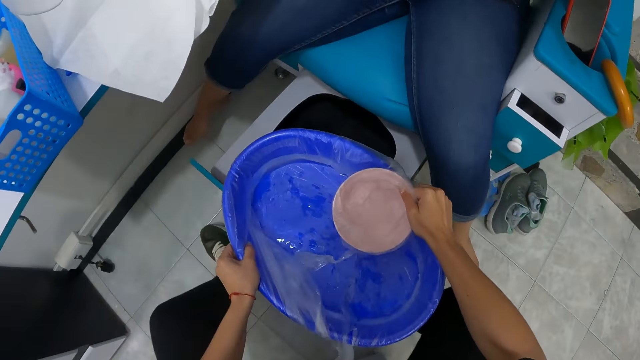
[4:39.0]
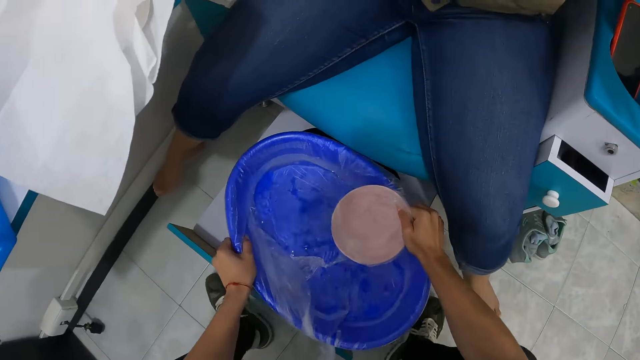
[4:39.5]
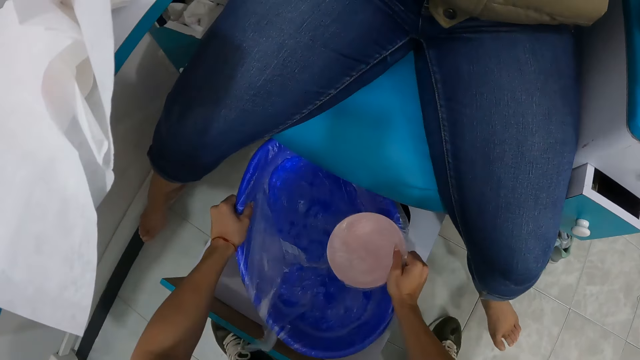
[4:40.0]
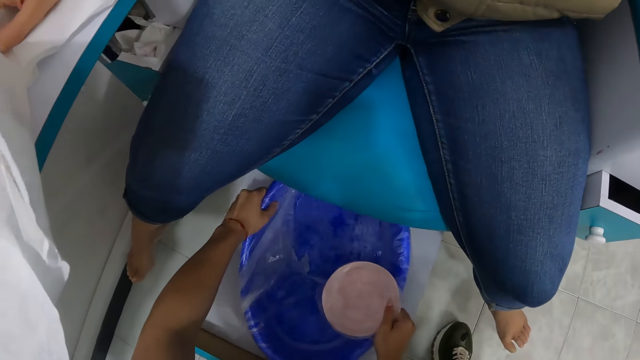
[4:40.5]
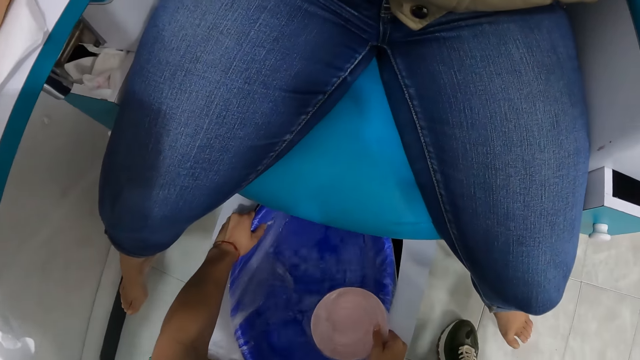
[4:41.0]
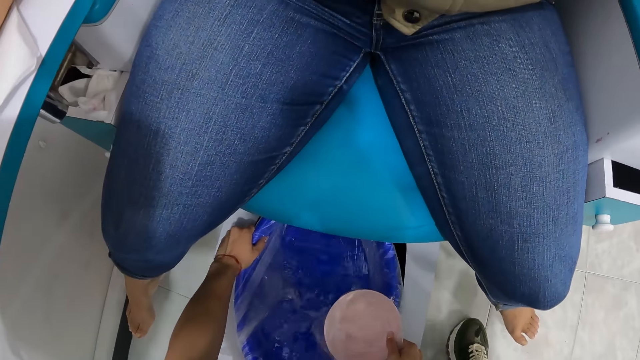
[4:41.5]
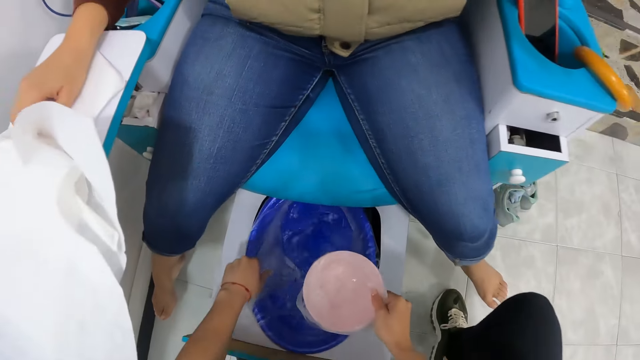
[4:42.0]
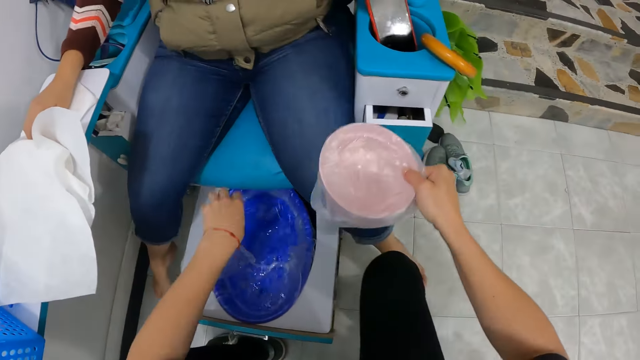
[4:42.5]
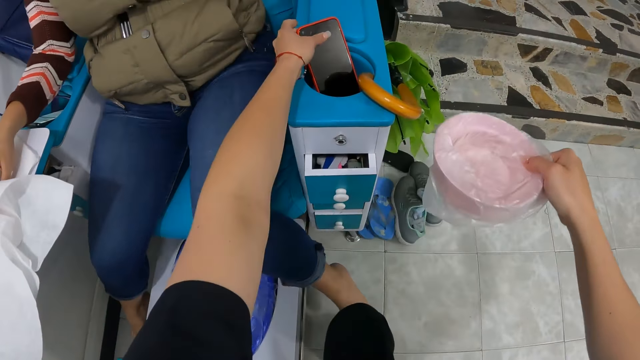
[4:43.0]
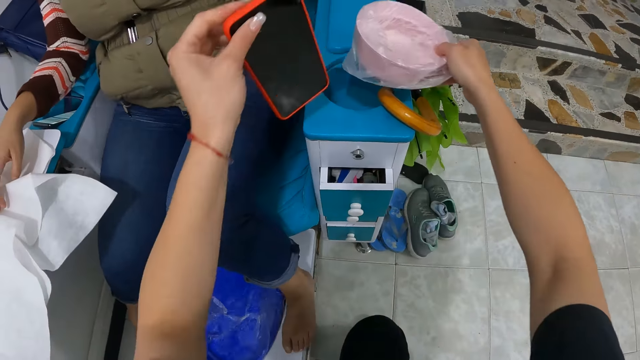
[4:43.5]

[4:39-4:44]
The camera wearer drops the big bowl wrapped with the polythene bag on the drawer below the chair with both hands. She moves the bowl. She picks a phone from the chair arm with her left hand.

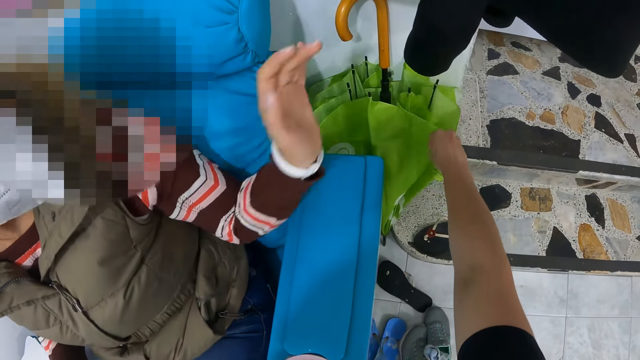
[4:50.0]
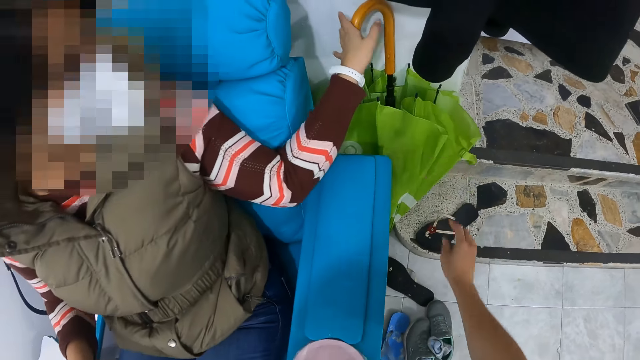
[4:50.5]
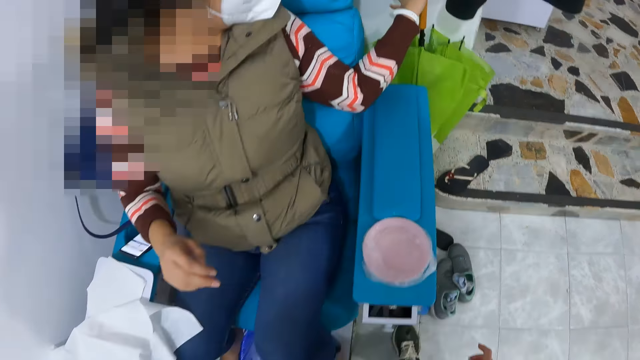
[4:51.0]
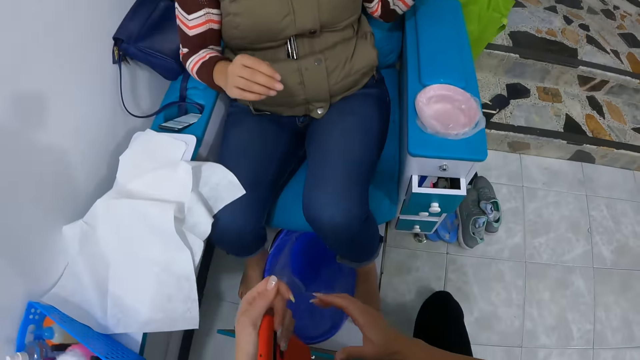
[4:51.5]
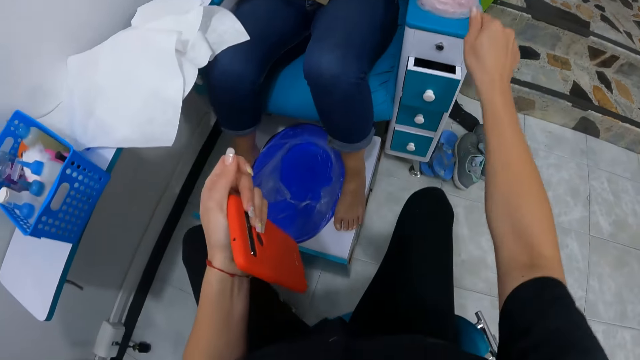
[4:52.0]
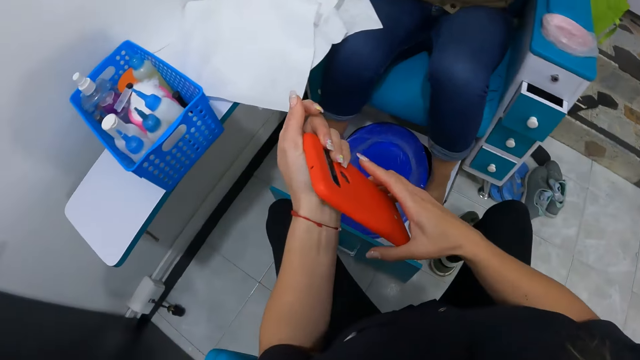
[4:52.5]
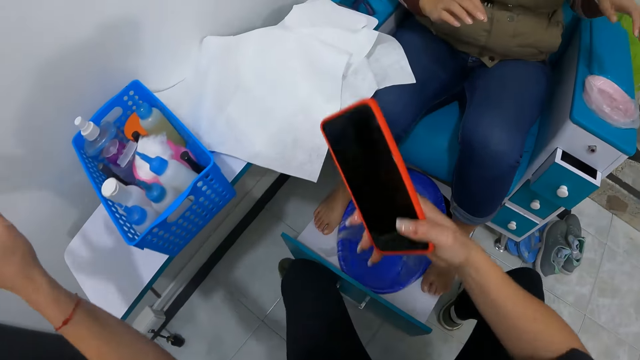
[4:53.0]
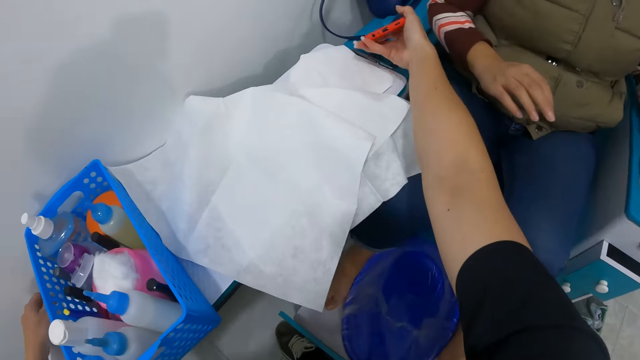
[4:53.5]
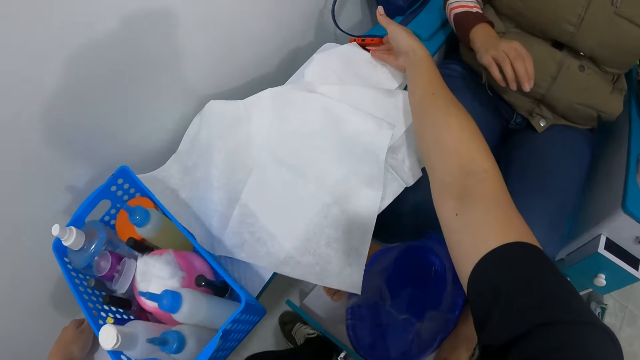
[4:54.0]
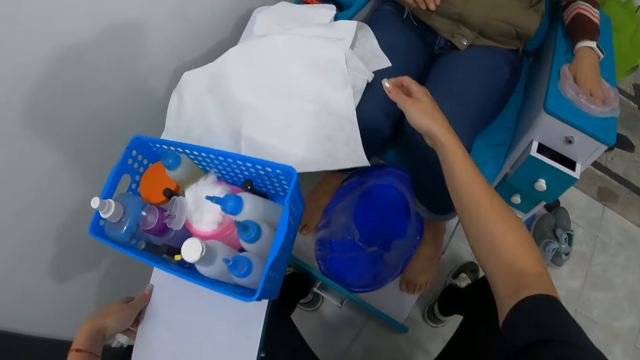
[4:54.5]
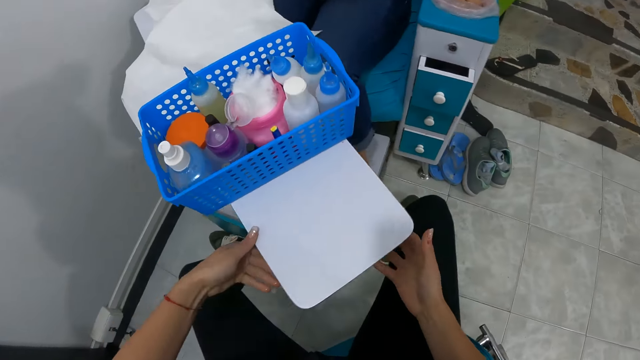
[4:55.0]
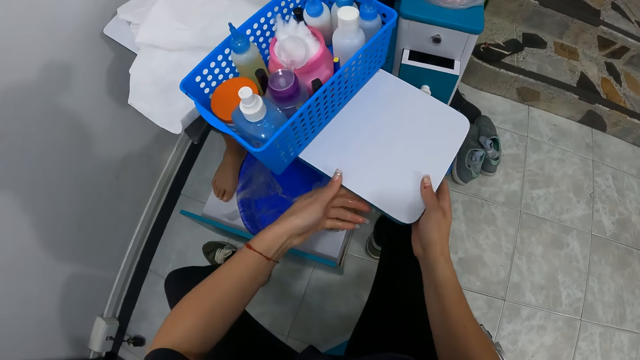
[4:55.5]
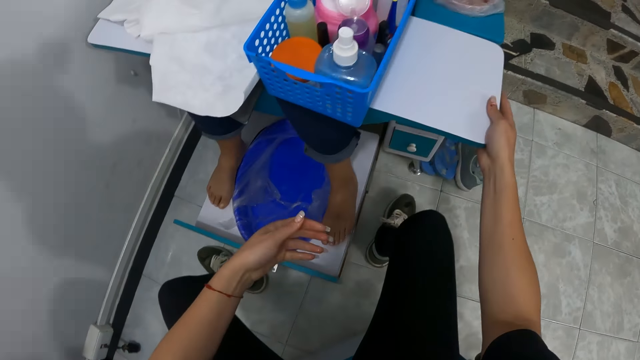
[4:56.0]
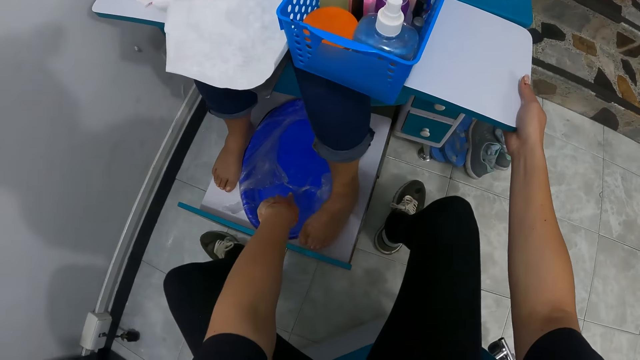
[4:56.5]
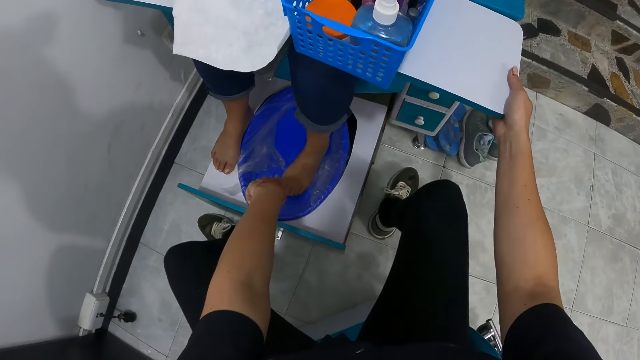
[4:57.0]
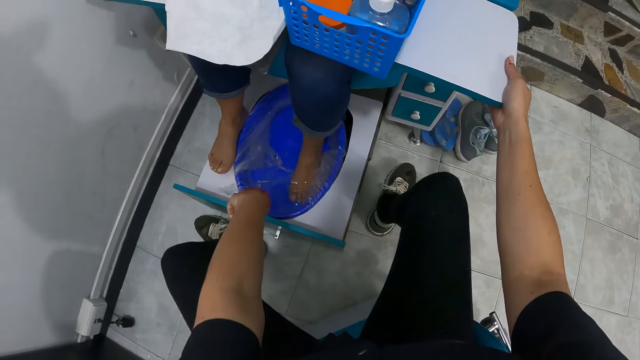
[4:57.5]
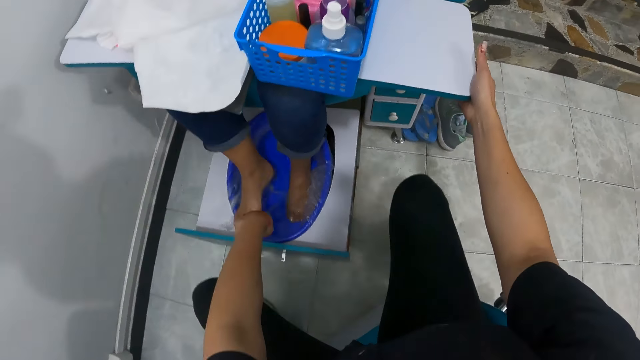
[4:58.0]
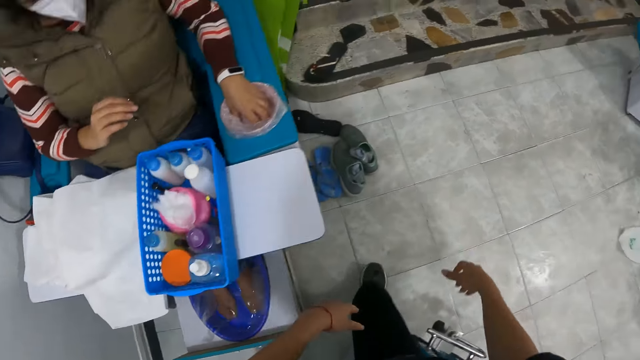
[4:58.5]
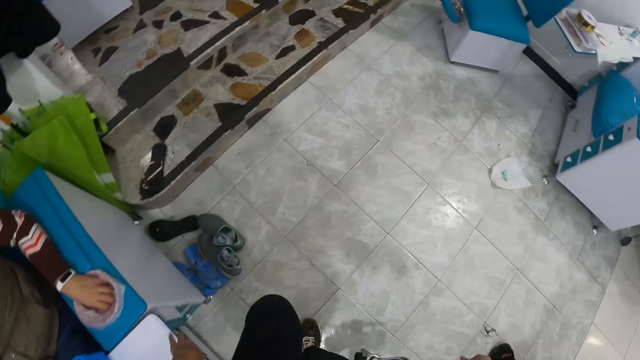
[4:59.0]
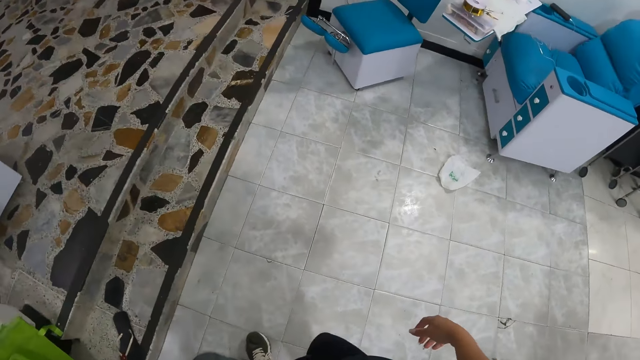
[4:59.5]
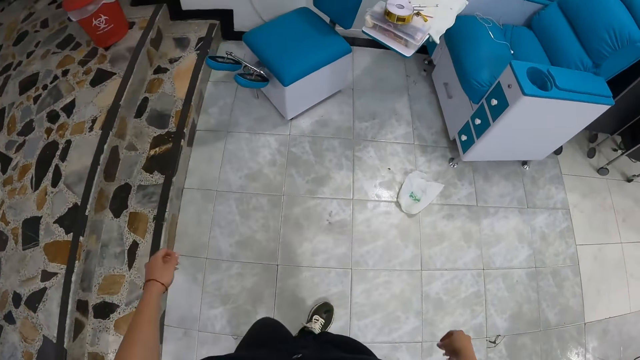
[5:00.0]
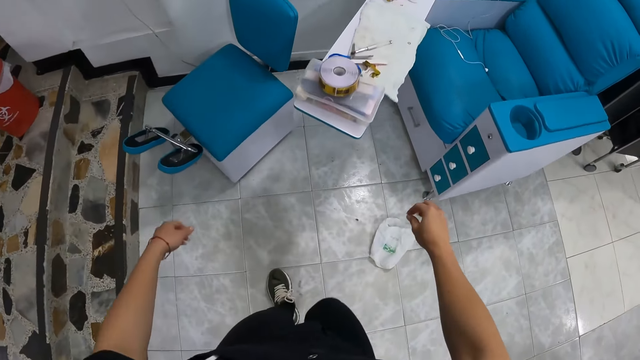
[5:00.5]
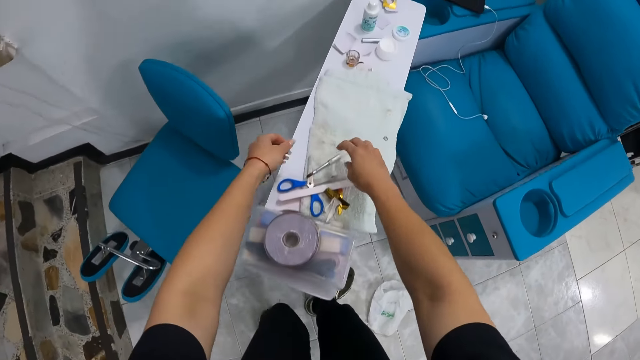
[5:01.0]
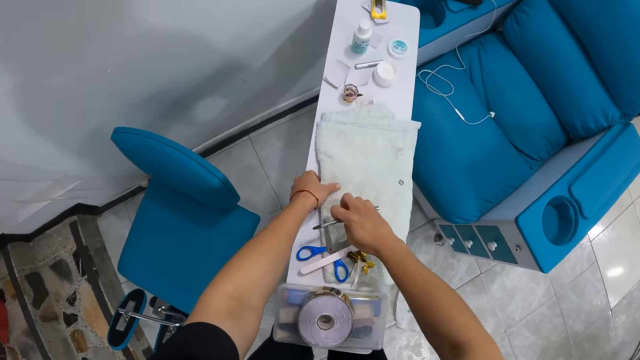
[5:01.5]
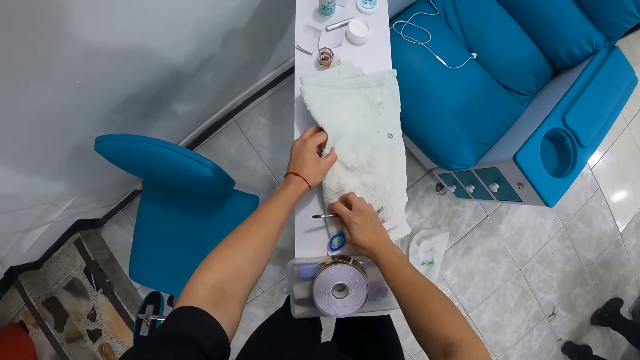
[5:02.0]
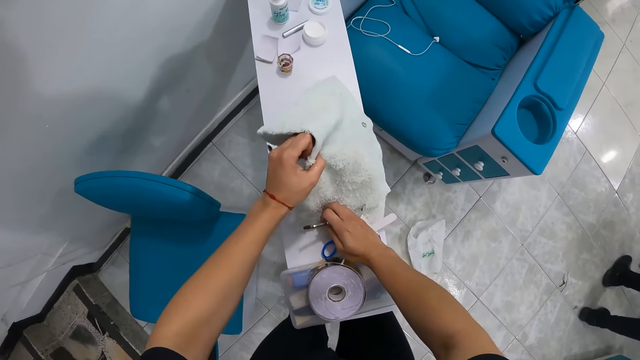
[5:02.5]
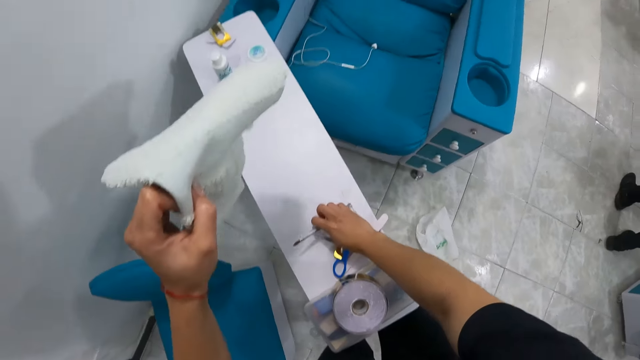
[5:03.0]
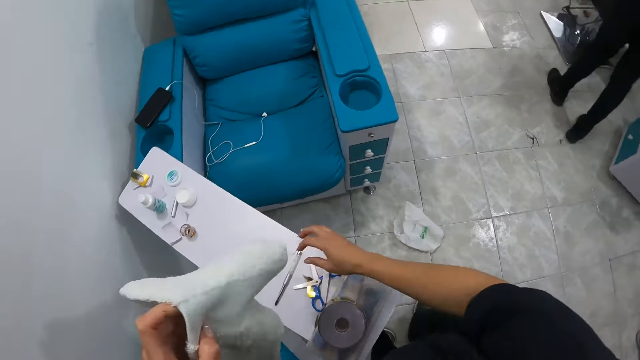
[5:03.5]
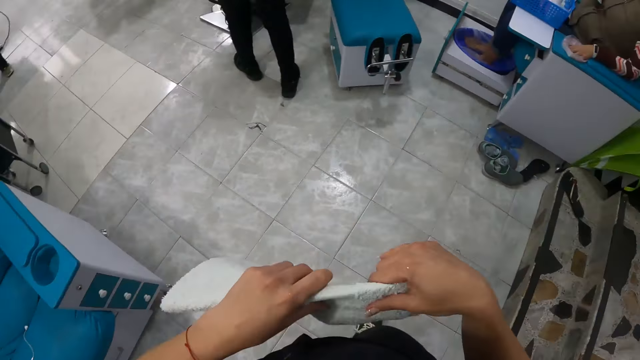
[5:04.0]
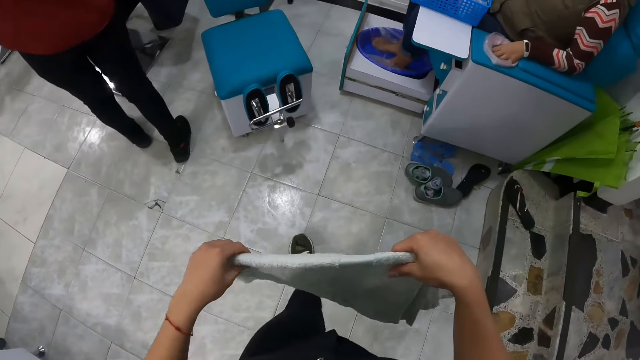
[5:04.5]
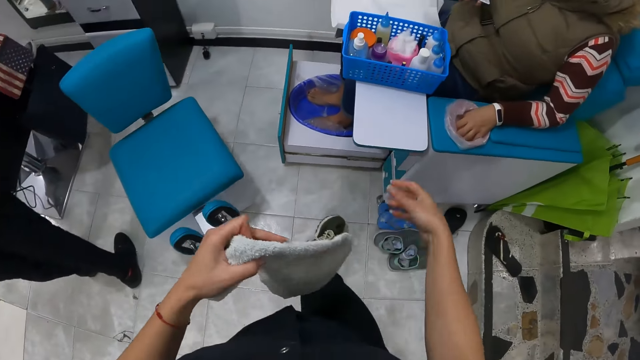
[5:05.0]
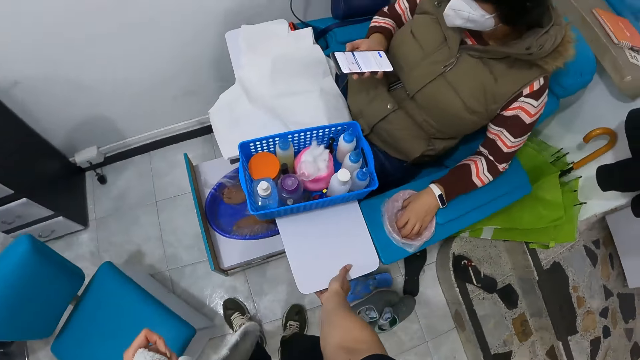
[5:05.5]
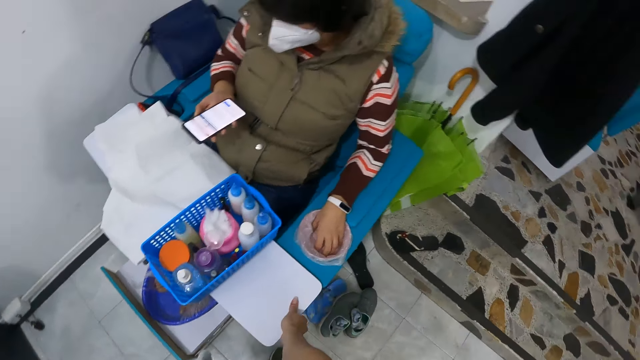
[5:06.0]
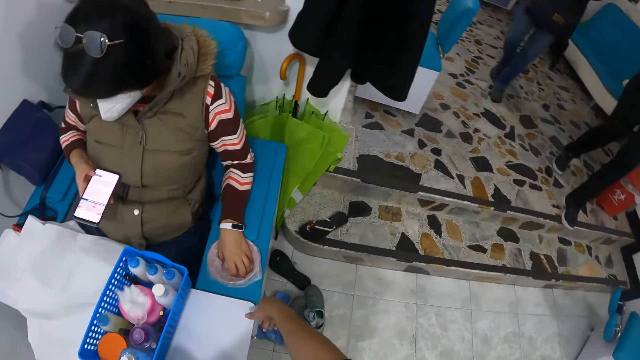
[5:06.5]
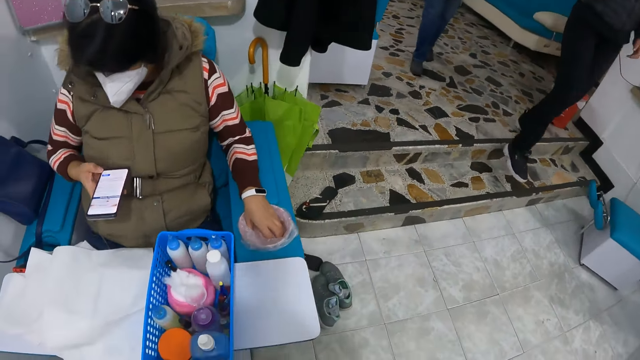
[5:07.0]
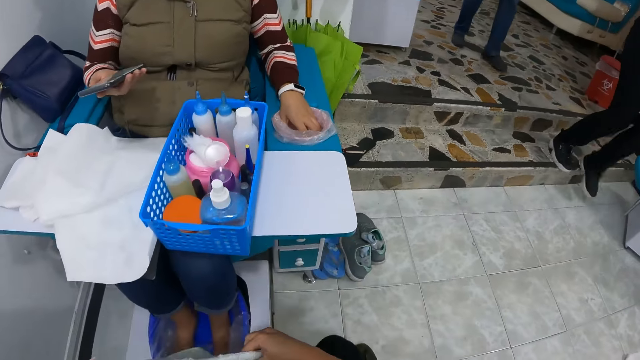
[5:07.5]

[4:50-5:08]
The woman places her left hand on the umbrella. The camera wearer stares at the phone. She switches the phone from her left hand to her right hand. She places her left hand on a table. She drops the phone in her right hand in a bowl holder on the armrest of the chair. She moves the table with her left hand. She holds the table with both hands. She sets the table. She removes her left hand from the table. She dips her right finger in the bowl of water. The woman dips her left leg in the bowl of water. She dips her right leg in the bowl of water. The camera wearer walks around the shop. She picks a brush from the table with her right hand. She picks a towel from the table with her left hand. She places her right hand on a scissors on the towel. She places her right hand on a file on the towel. She drops the brush in her right hand on the table. She holds the towel with both hands. She walks around the shop. She removes her right hand from the towel. She holds the table with her right hand. The woman operates a phone with her right hand. The camera wearer looks around the shop.
